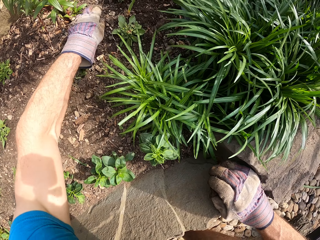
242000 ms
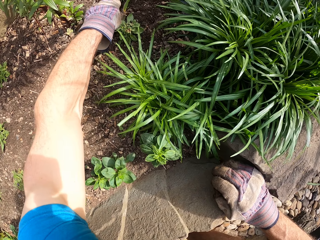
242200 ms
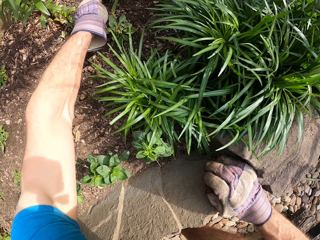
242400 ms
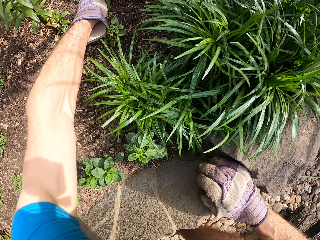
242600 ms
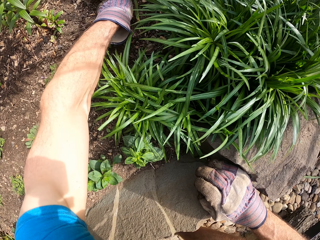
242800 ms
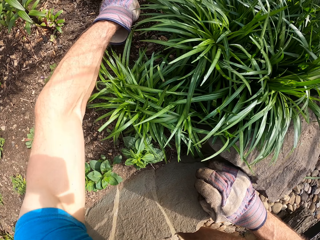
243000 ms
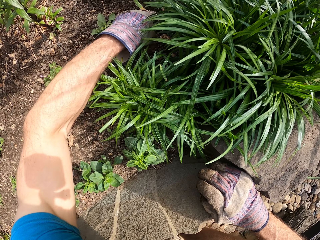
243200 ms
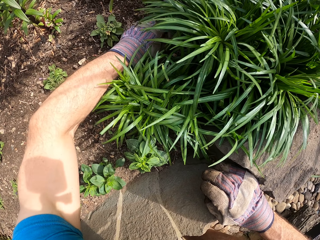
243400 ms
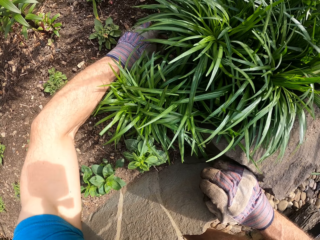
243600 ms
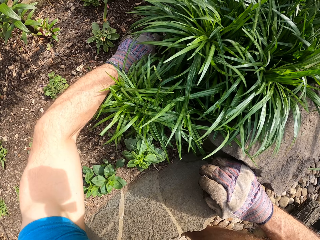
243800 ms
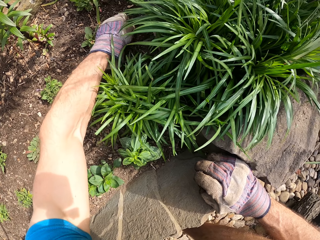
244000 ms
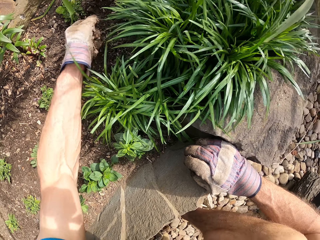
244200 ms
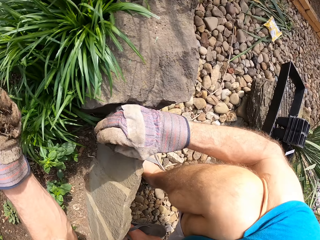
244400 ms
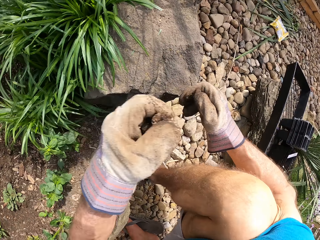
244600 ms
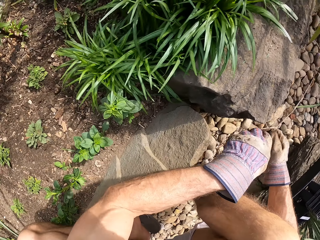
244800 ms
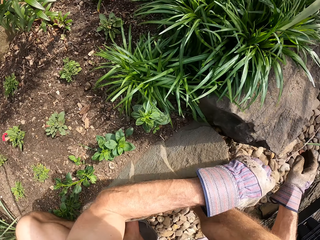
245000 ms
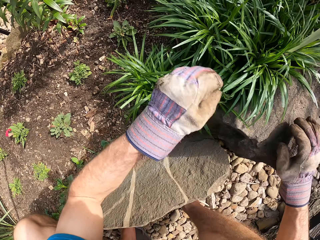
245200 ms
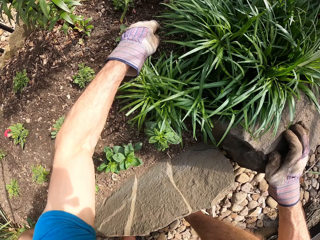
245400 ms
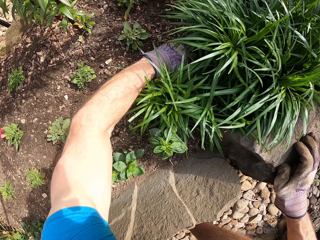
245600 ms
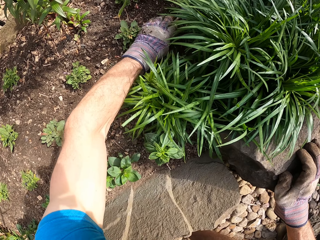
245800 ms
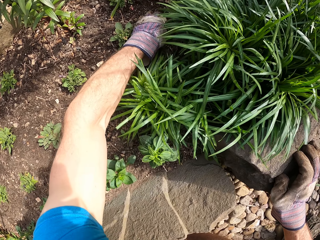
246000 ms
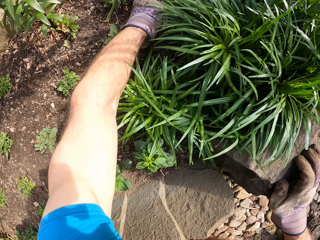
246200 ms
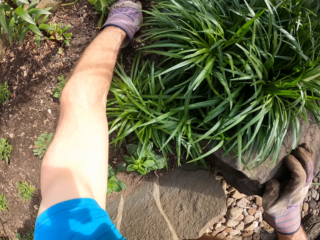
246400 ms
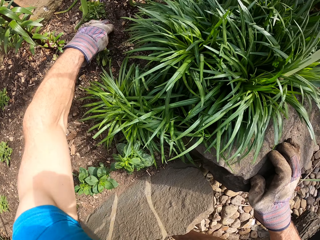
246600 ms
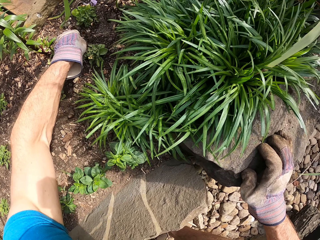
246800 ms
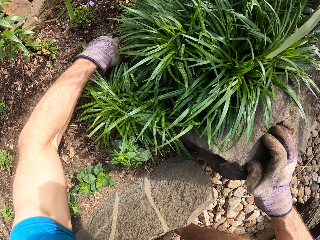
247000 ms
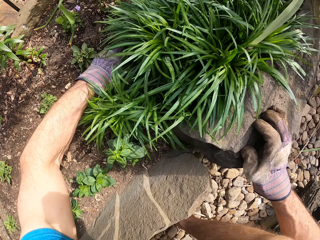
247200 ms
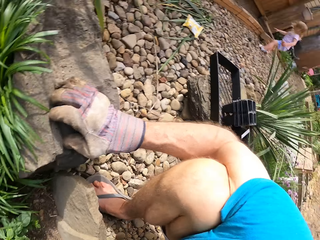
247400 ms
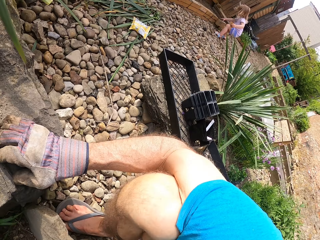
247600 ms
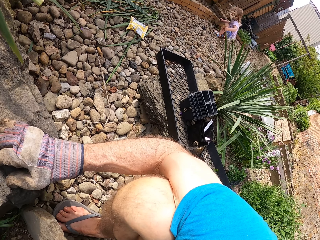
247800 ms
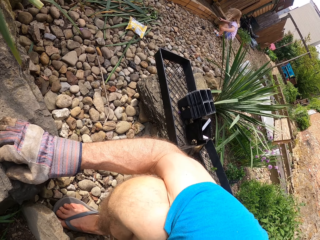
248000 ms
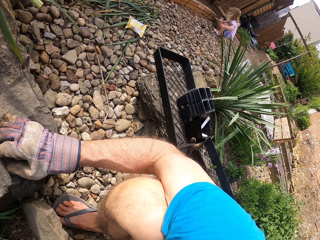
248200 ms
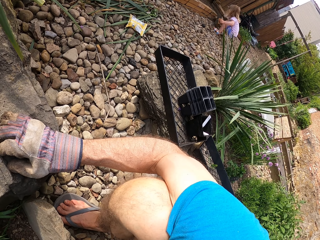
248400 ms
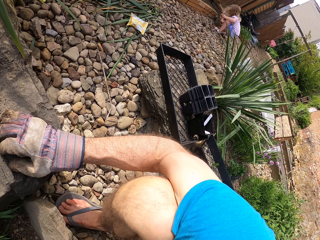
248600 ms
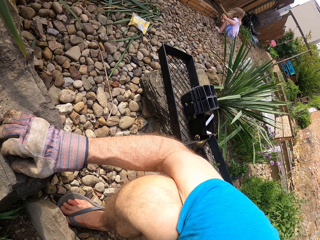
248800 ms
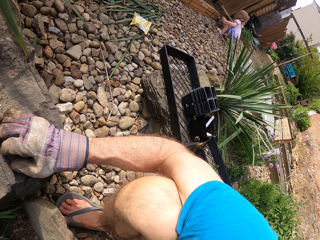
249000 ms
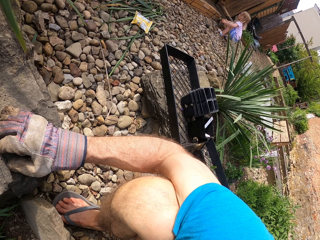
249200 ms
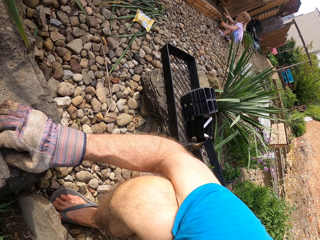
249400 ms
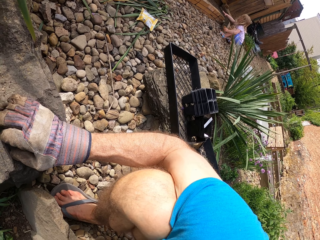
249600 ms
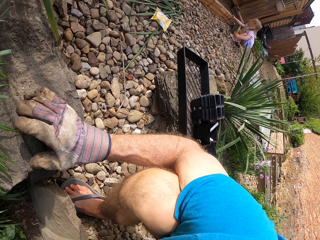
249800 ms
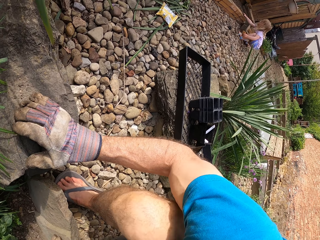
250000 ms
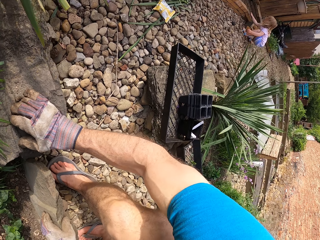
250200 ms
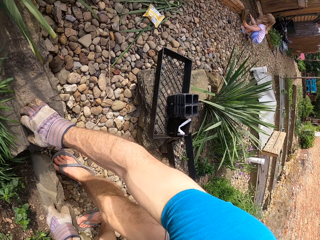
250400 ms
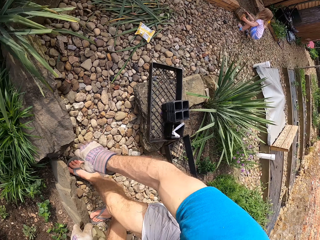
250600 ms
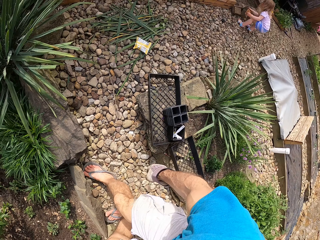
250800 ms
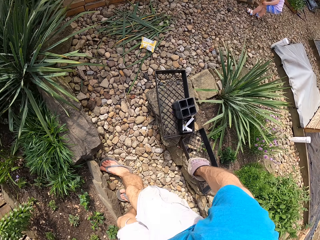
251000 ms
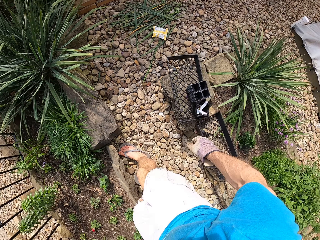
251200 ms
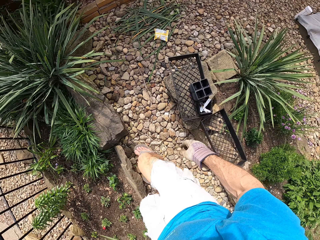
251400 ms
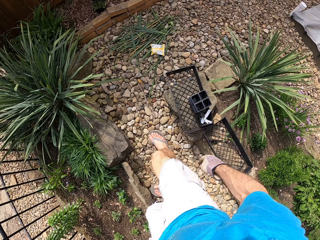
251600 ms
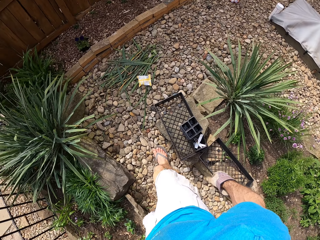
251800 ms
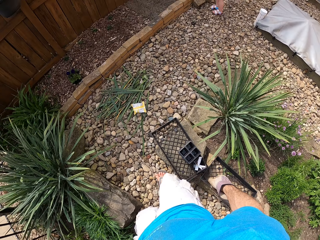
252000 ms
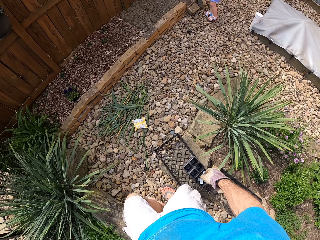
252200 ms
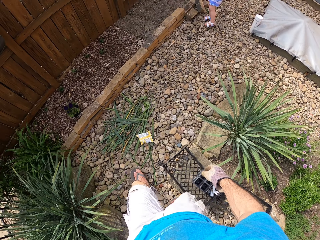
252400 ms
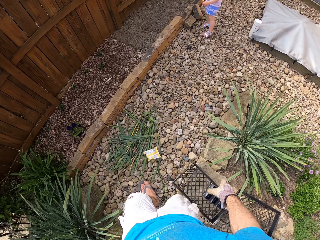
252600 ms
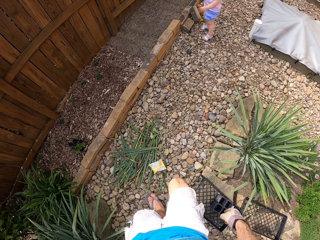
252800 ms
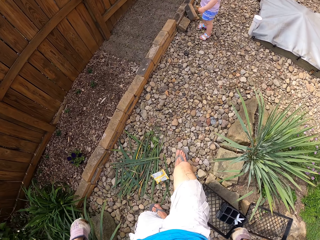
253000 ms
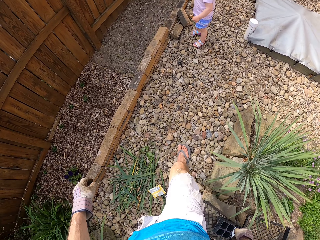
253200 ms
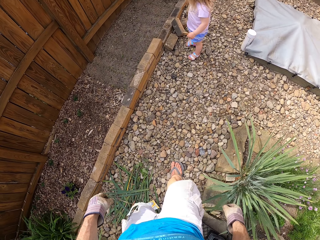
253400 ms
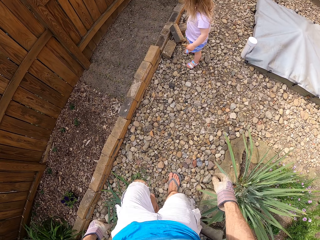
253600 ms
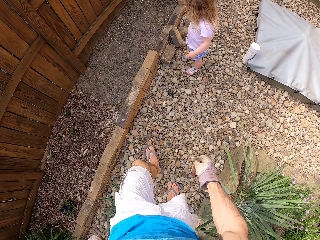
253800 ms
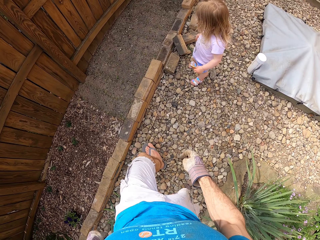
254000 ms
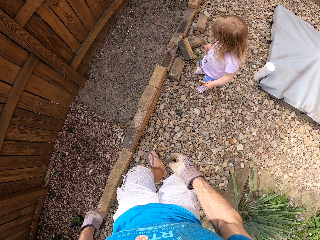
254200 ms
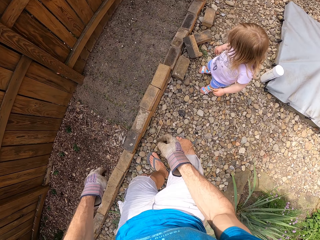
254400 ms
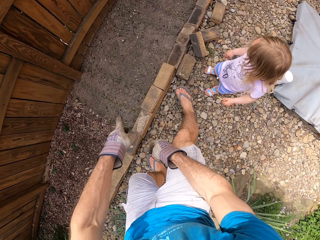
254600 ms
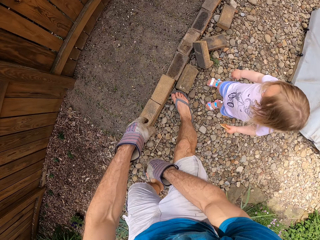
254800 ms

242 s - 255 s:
The camera wearer collects waste. They throw down the waste. They look around. They stand. They walk around.

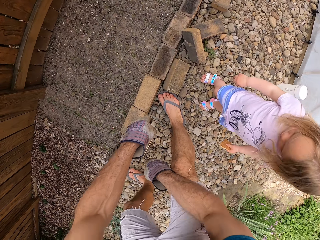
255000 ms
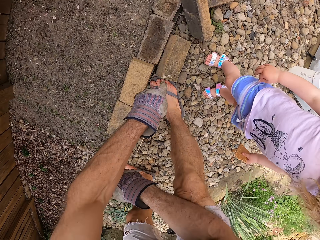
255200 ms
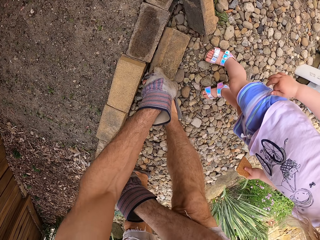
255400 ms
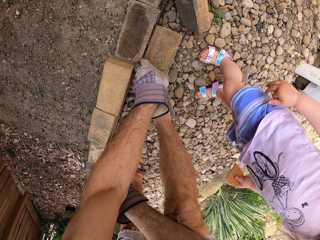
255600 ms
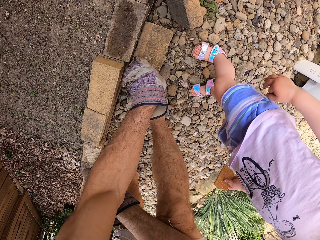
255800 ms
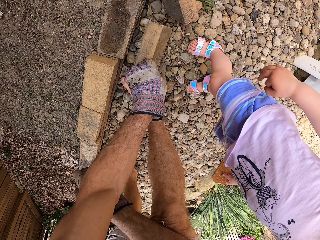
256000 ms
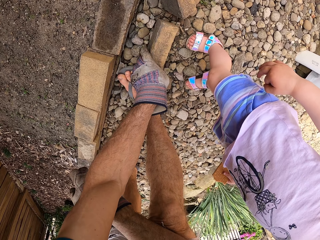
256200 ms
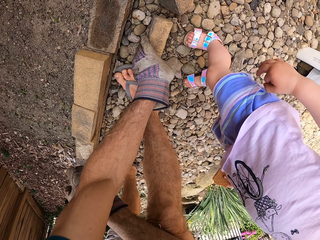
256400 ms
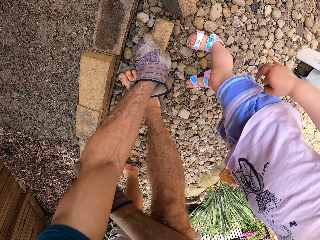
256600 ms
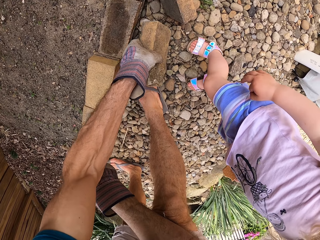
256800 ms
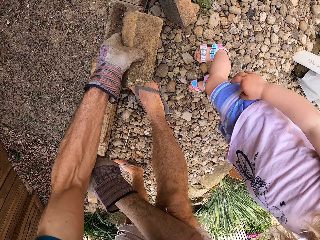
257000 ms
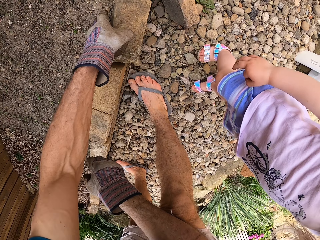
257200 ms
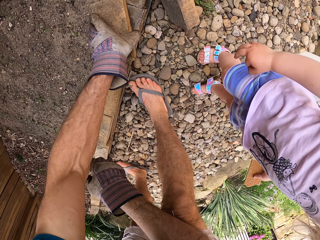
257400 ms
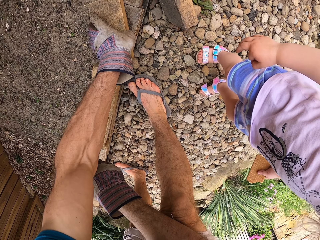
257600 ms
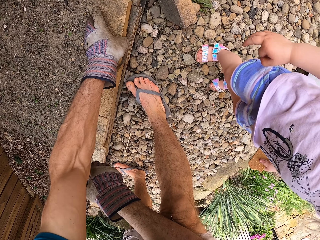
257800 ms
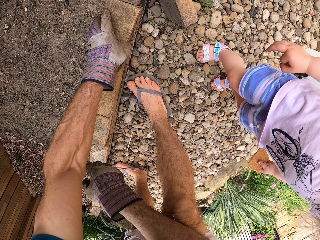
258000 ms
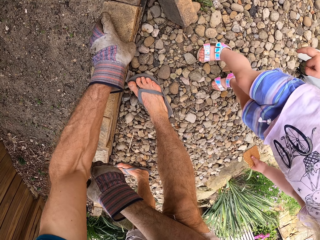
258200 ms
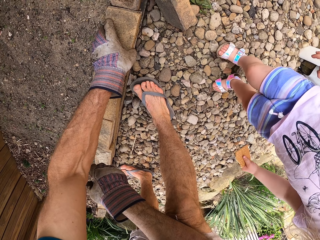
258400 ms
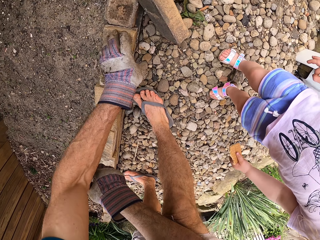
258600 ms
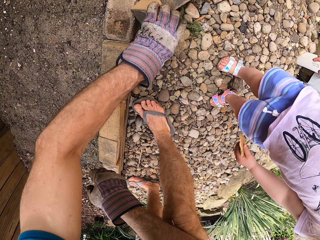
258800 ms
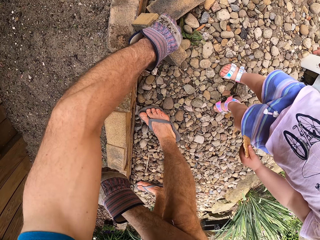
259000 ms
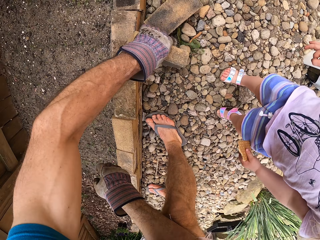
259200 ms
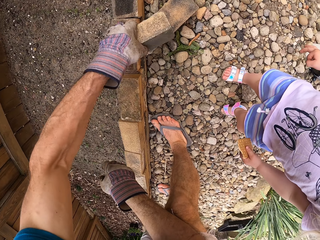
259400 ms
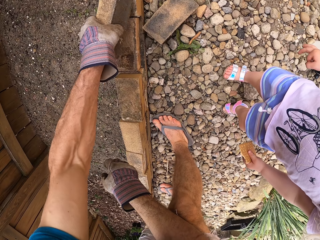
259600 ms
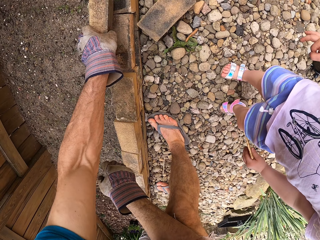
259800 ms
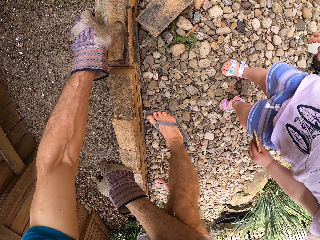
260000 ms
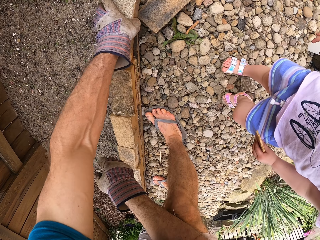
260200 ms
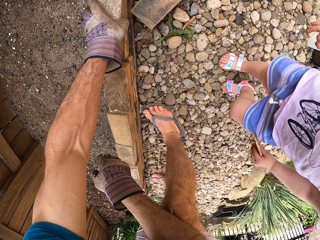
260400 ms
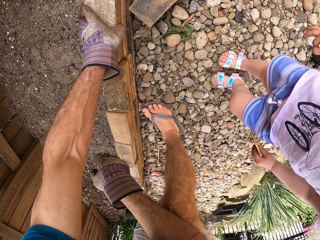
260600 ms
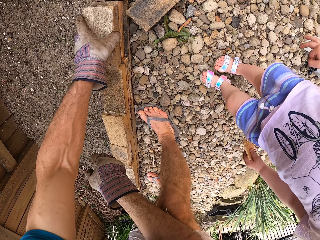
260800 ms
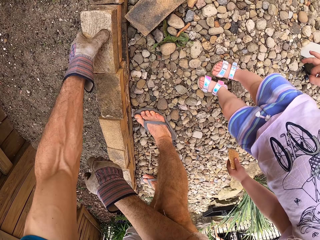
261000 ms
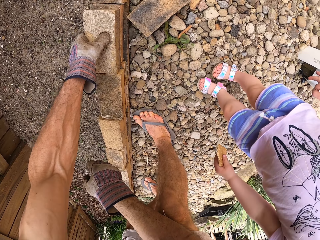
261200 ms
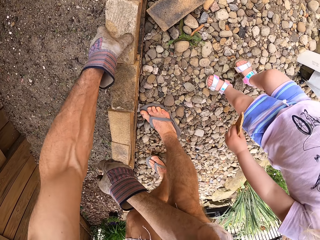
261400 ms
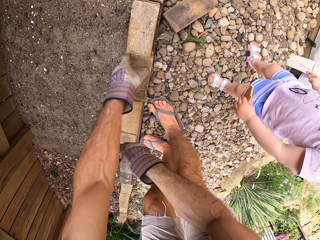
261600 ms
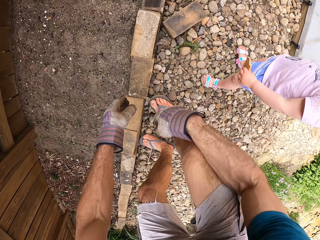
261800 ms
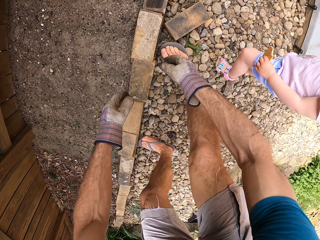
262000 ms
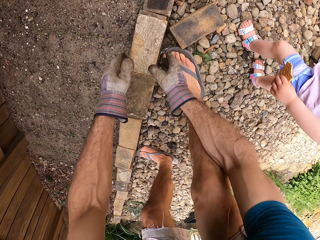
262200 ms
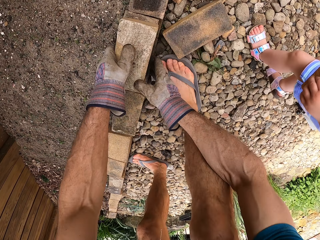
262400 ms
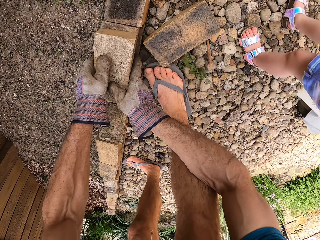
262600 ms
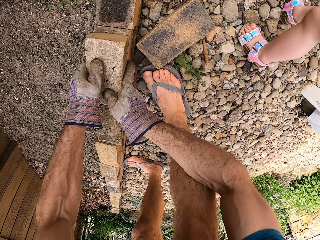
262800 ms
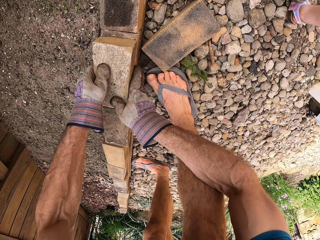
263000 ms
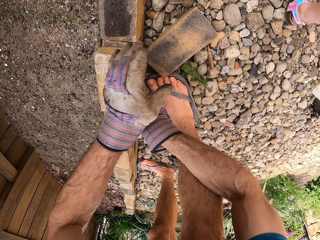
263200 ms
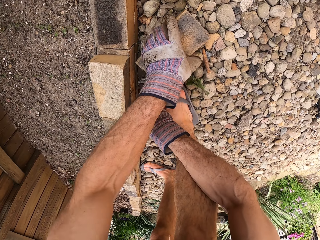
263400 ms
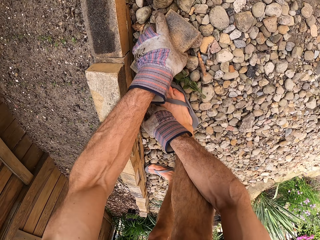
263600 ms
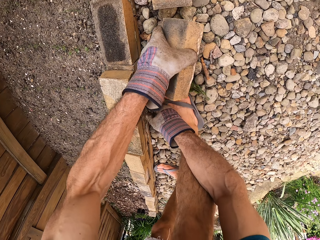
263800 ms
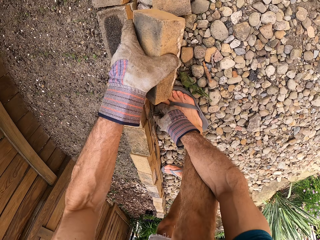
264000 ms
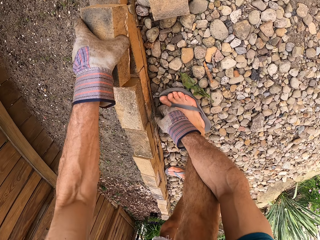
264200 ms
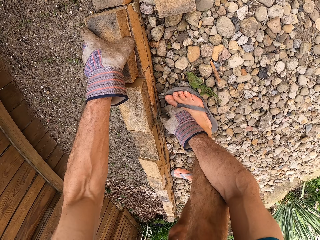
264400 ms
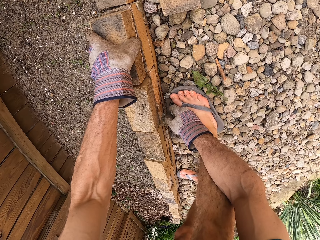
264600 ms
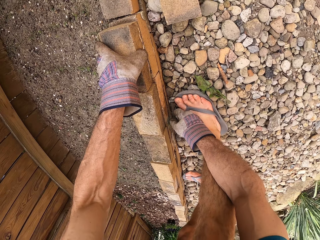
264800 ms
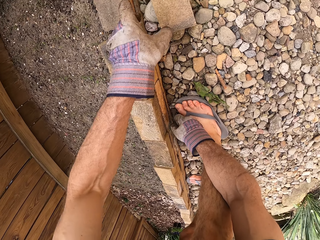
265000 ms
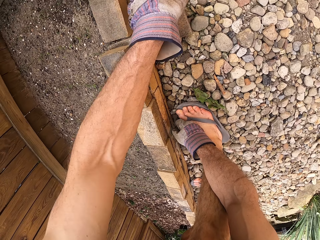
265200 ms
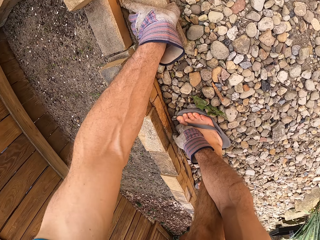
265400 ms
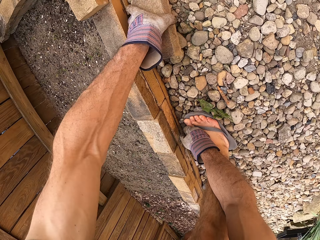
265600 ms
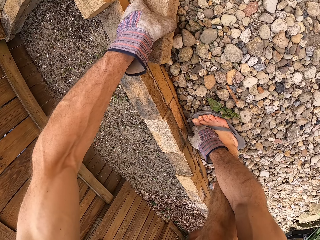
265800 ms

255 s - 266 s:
The camera wearer arranges the bricks. They pick a brick. They place the brick on top of other bricks. They pick a brick. They place the brick on top of other bricks. A man walks away. The camera wearer picks a brick. They place the brick on top of other bricks.
